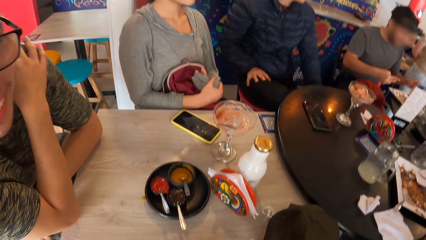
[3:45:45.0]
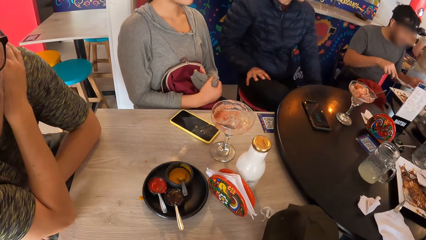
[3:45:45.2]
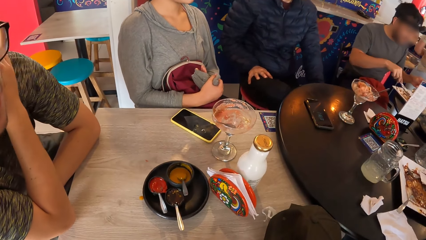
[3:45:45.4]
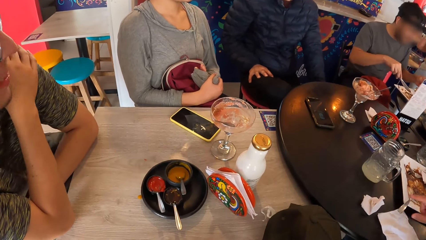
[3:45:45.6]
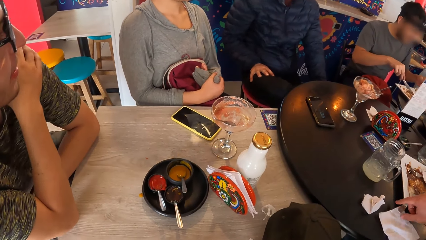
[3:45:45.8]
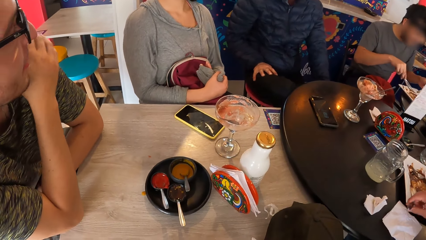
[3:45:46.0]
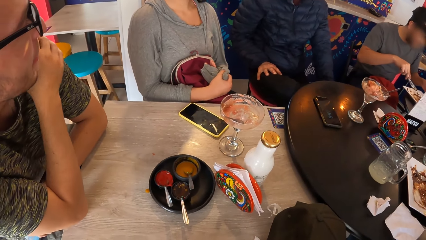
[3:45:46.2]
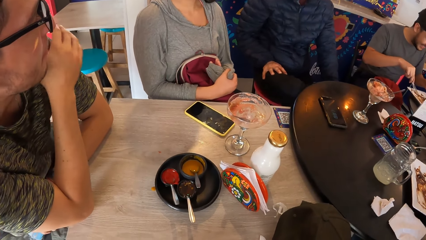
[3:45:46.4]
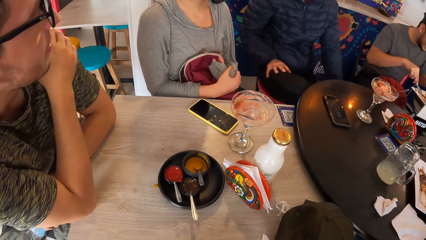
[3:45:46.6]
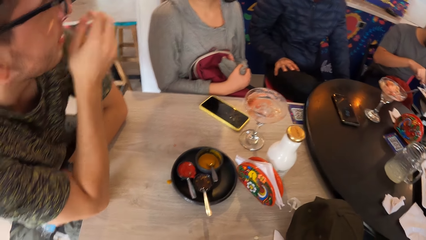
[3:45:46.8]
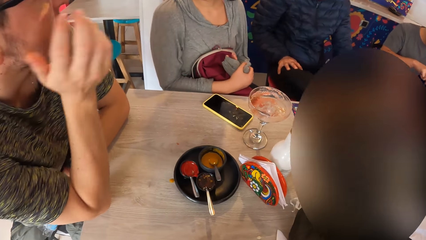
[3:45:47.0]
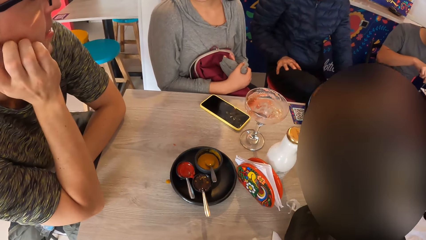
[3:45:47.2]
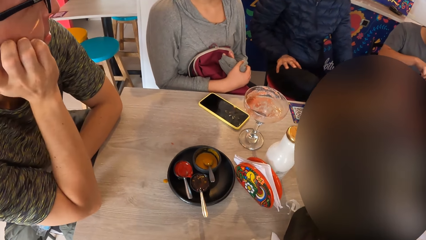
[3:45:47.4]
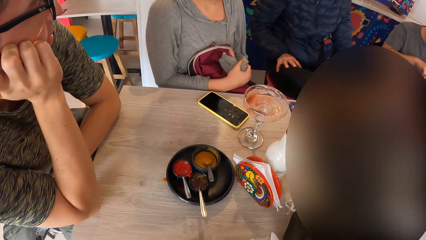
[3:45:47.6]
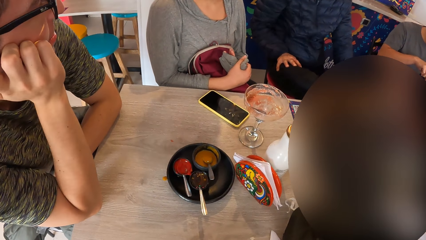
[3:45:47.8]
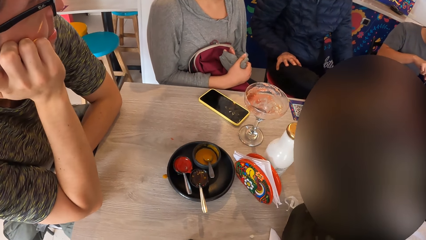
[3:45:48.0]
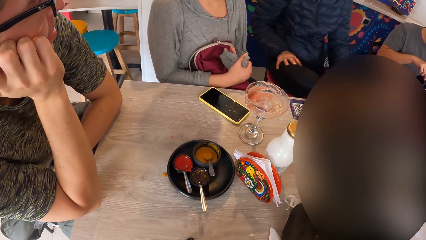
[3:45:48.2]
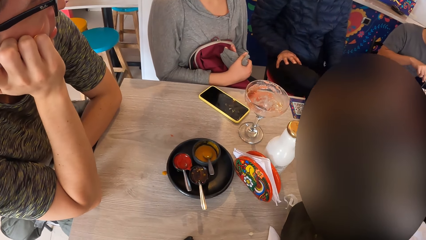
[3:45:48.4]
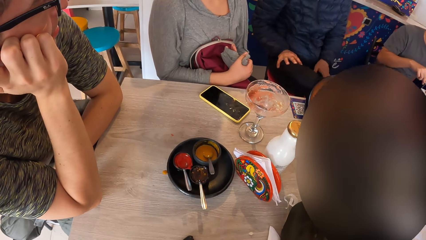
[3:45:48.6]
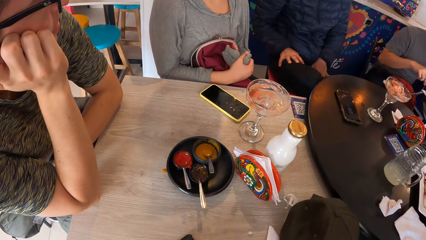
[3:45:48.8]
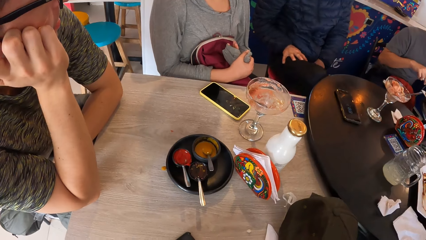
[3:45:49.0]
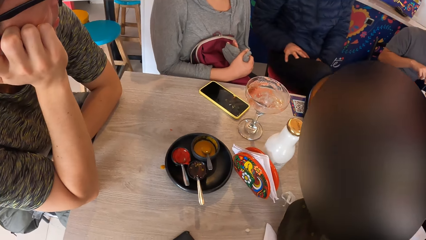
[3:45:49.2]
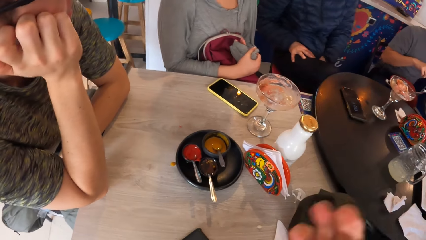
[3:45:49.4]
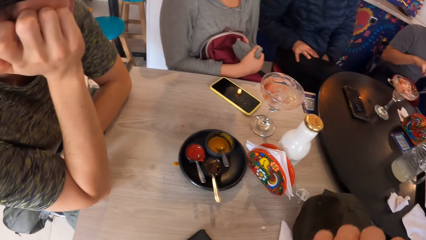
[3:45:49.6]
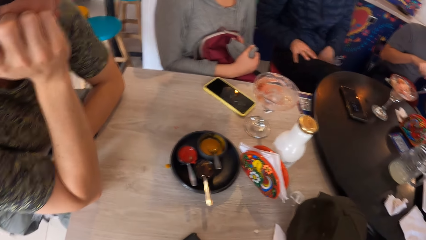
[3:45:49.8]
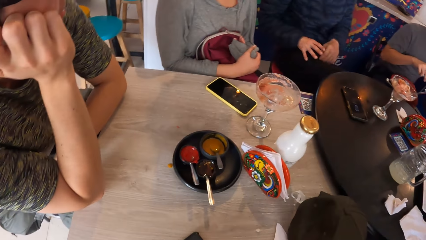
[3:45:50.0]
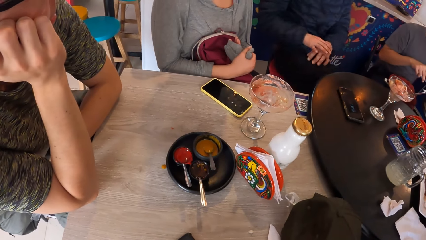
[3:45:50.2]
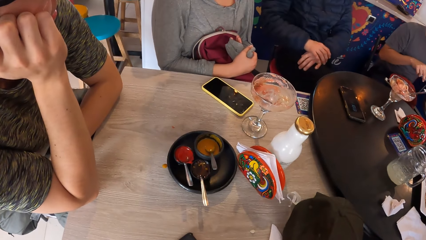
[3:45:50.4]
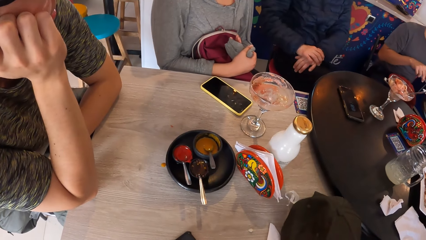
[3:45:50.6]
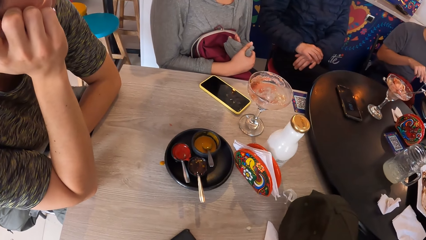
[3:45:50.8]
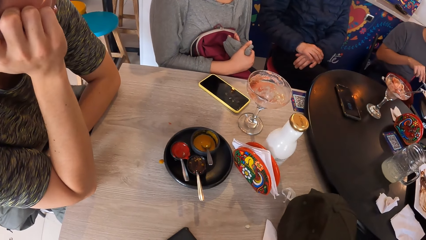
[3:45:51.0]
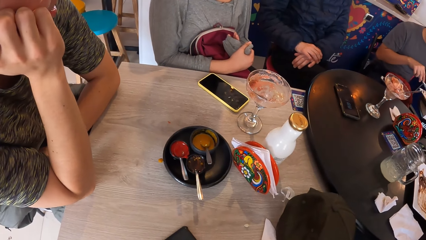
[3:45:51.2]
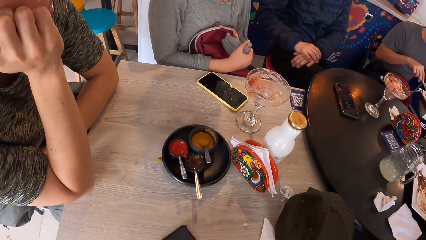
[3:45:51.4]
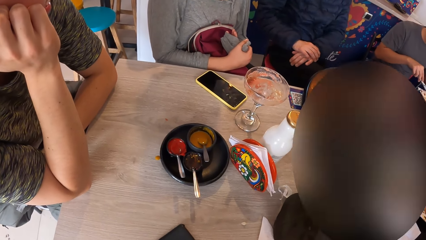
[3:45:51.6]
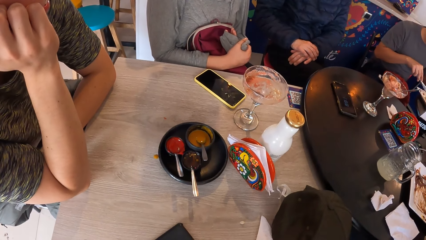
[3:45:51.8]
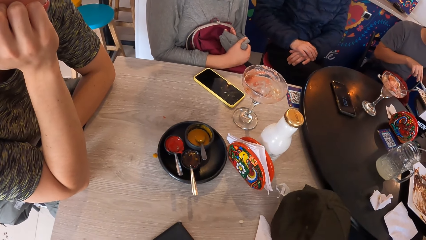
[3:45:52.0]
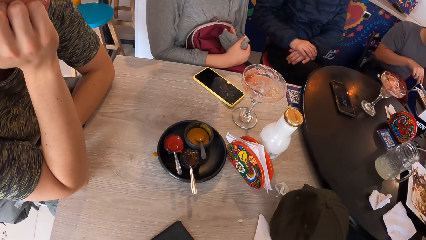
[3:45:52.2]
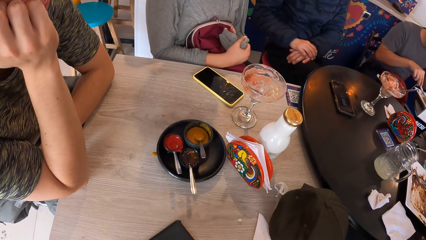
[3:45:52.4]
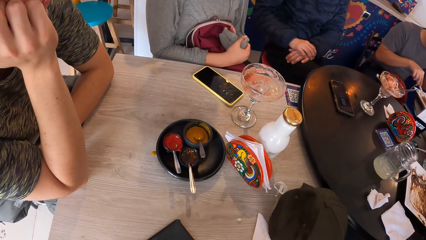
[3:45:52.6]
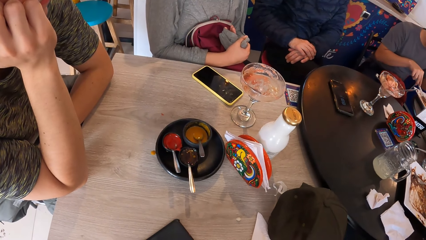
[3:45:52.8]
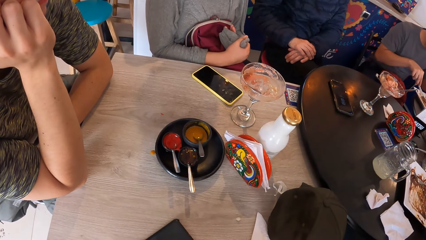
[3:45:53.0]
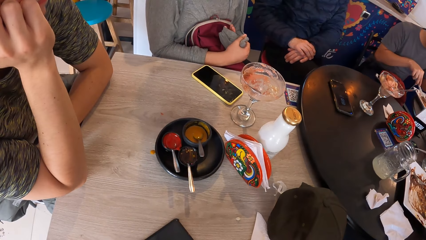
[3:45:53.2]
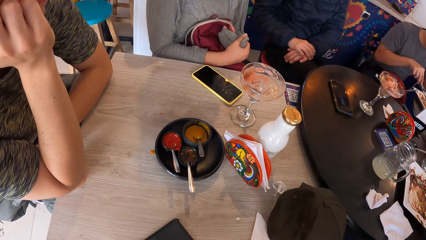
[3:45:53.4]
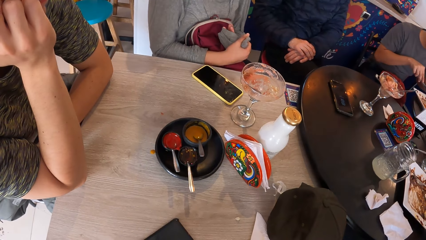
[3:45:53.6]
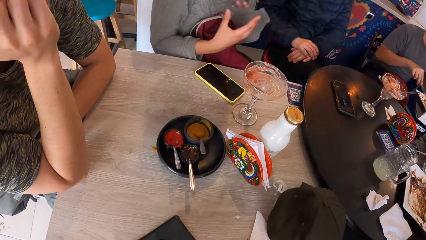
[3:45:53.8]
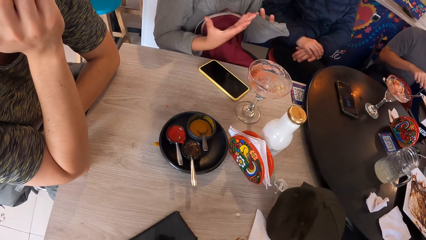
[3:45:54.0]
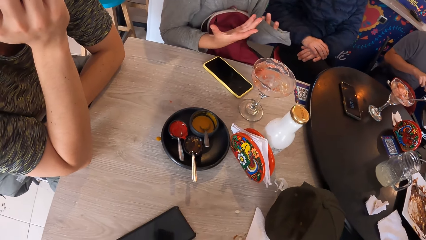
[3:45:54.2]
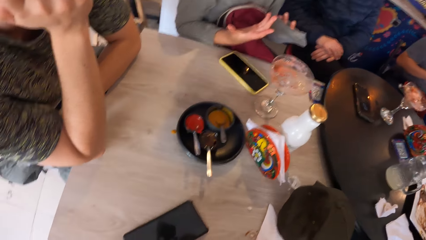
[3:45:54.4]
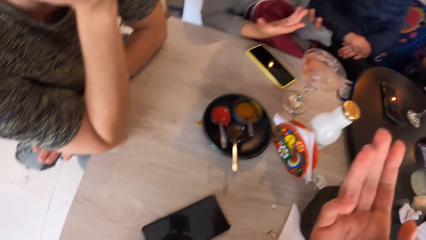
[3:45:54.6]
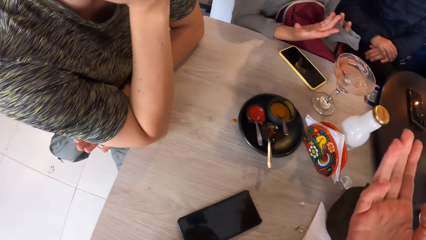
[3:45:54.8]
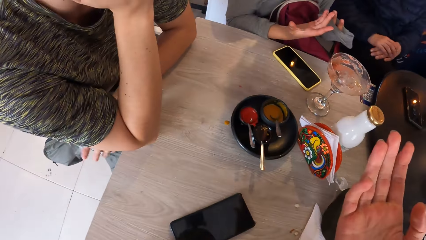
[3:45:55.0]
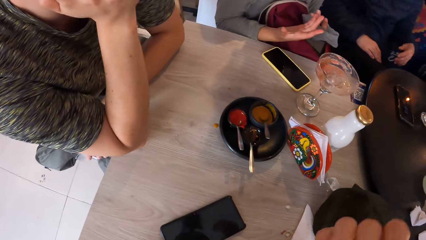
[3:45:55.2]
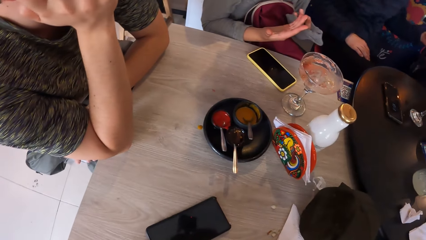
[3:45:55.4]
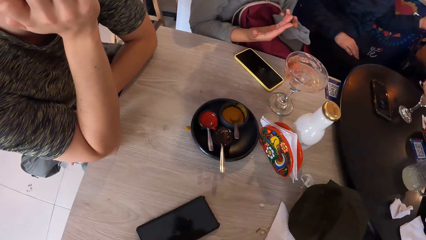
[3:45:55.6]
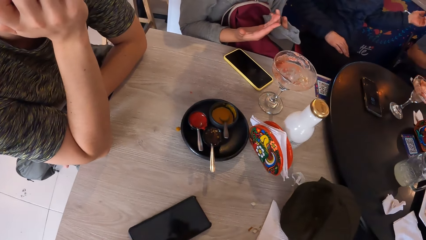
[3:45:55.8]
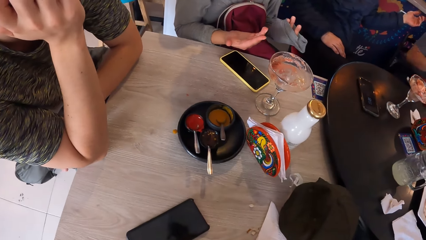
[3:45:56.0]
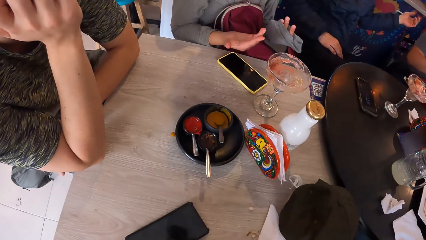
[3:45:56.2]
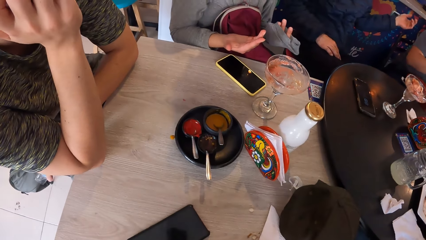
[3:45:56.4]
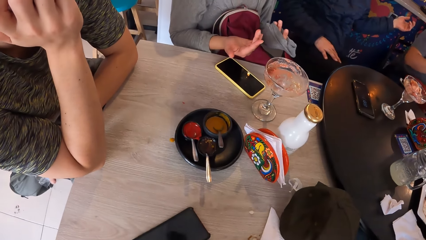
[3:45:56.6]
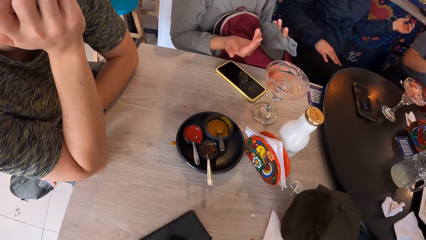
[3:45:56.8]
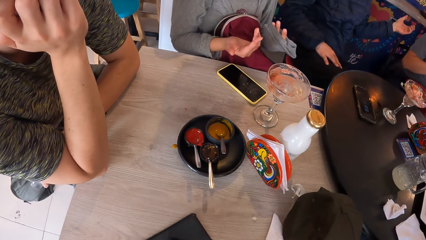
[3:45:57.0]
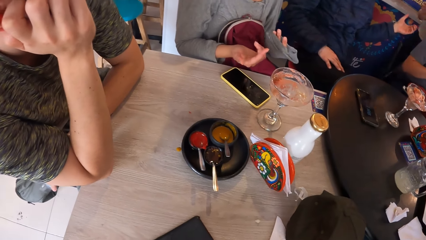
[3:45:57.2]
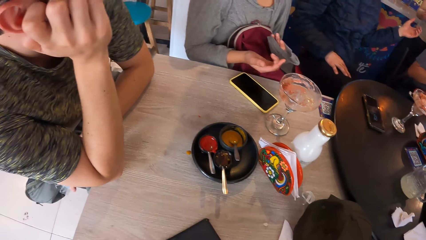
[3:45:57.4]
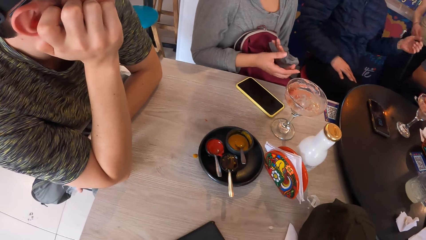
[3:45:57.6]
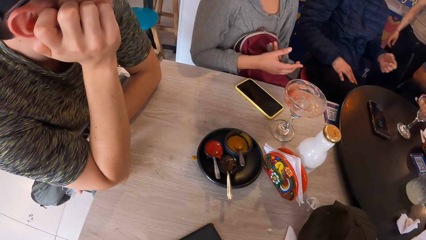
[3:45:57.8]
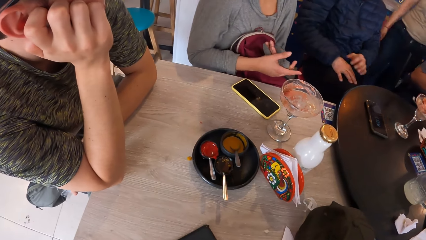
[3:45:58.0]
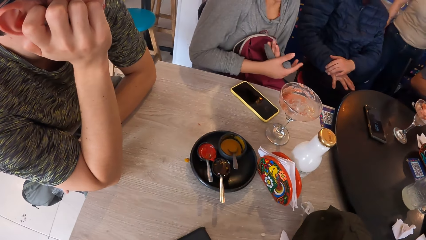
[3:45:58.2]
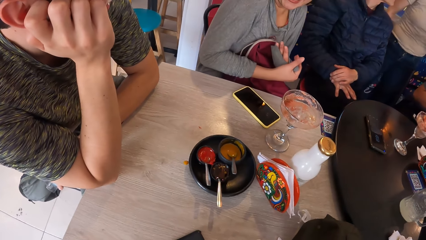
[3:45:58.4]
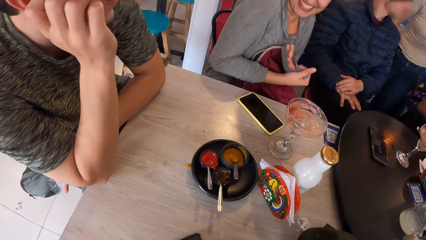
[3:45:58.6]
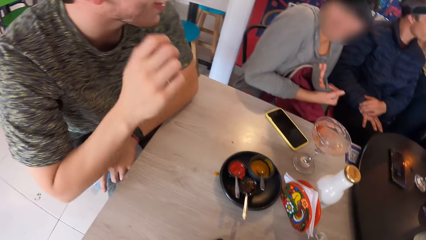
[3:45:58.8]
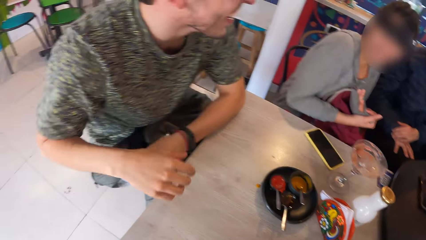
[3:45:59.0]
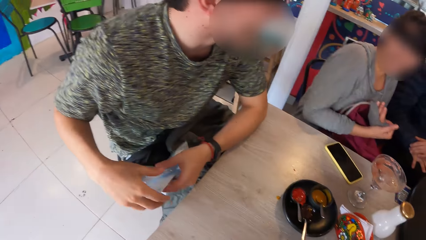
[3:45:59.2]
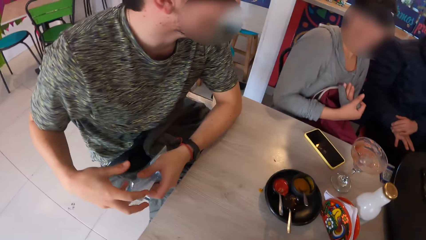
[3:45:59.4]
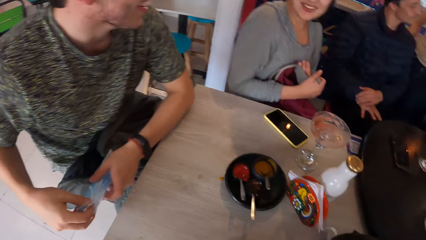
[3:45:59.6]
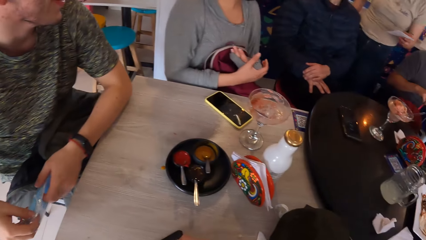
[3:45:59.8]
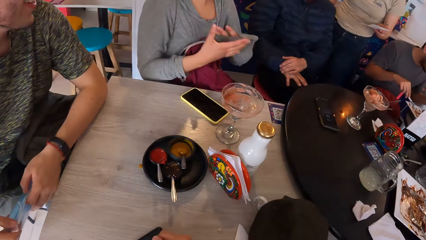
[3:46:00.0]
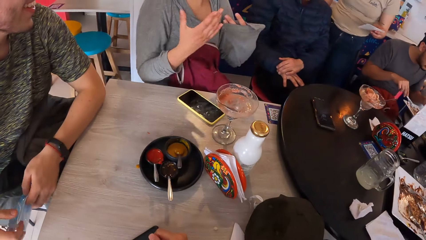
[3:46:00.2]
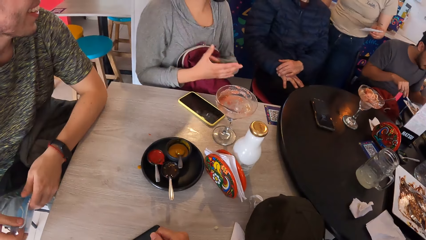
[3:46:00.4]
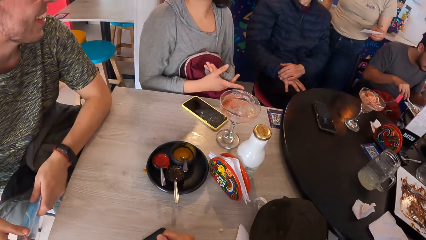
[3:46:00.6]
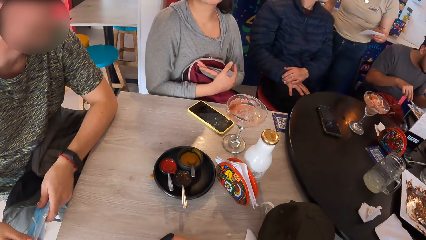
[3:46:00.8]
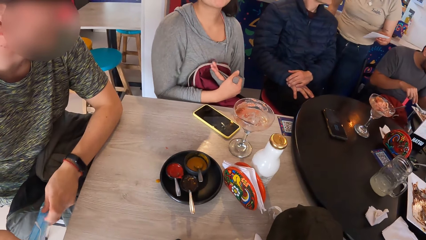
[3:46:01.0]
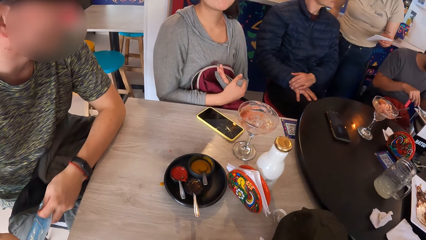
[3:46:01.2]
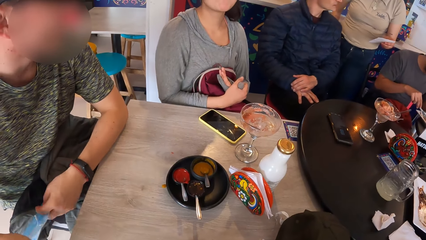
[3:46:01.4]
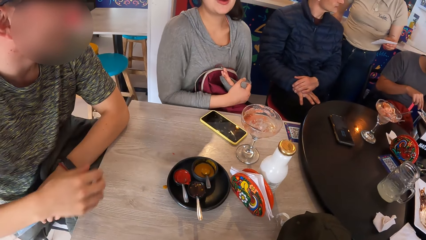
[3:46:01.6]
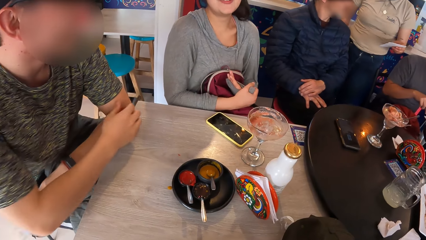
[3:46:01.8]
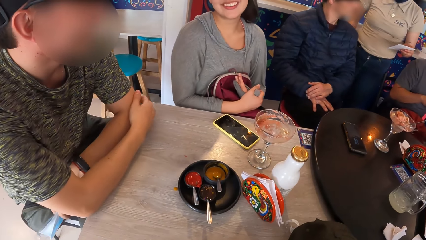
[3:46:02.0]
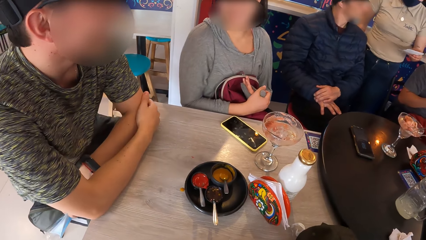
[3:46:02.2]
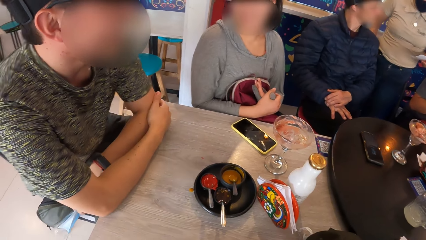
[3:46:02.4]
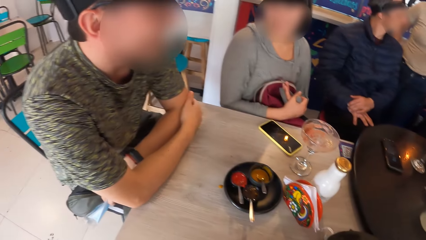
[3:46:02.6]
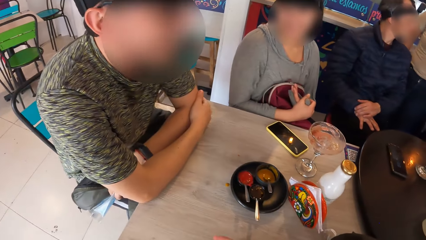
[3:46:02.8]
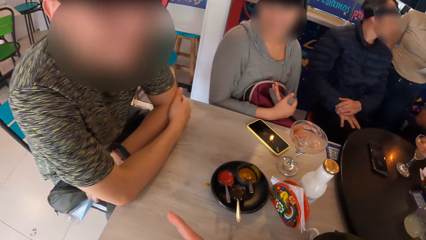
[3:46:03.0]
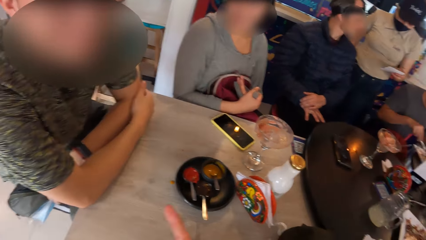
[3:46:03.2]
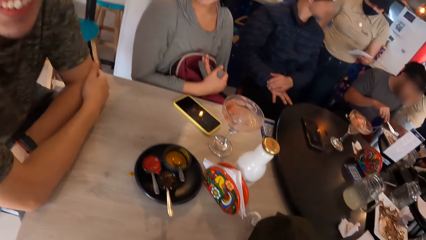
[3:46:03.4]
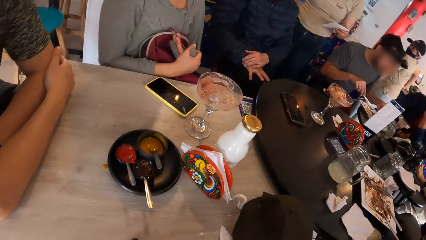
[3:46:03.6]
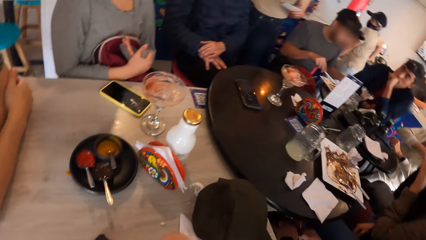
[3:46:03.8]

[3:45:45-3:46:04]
A man lifts a shirt. Another man cuts something. The first man holds the cheek. A third man cuts something. The camera wearer moves a hand. A fourth man moves his hands. The third man moves his hand. A lady moves her hands. The camera wearer moves a hand. The fourth man moves his hands. The camera wearer looks around. The first man touches the mask. The lady moves her hands. The first man rests his hand on the table.
